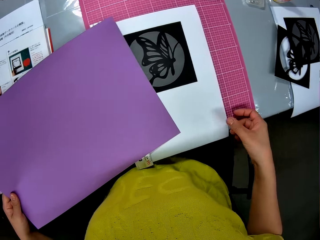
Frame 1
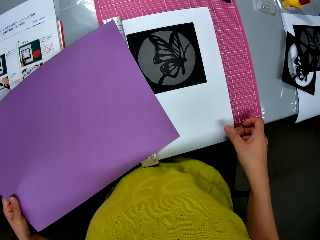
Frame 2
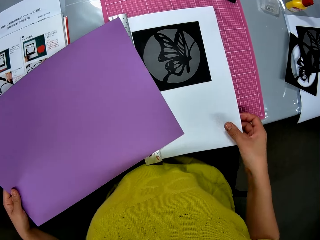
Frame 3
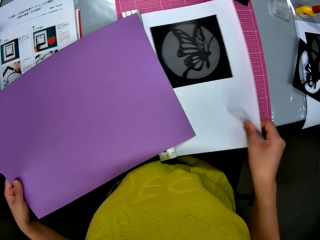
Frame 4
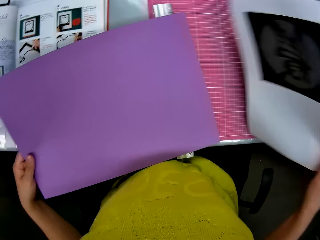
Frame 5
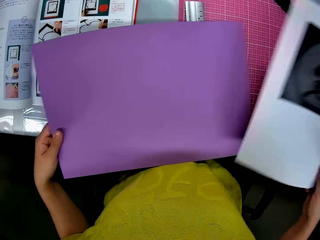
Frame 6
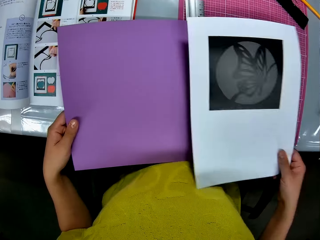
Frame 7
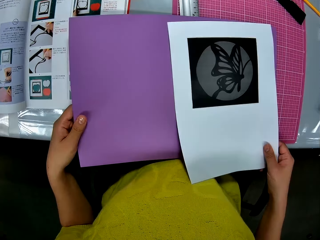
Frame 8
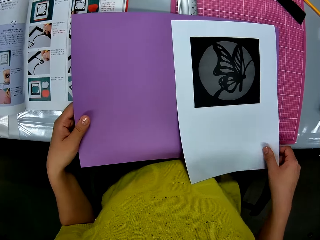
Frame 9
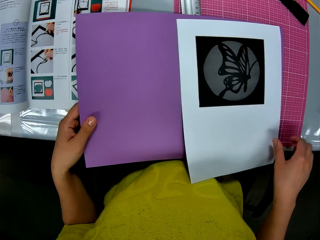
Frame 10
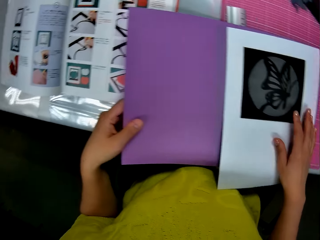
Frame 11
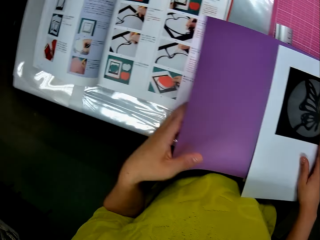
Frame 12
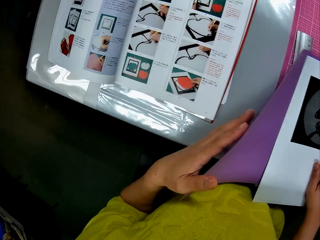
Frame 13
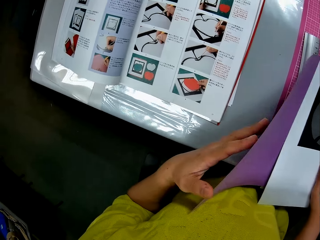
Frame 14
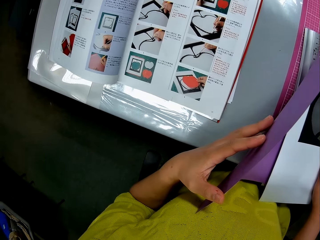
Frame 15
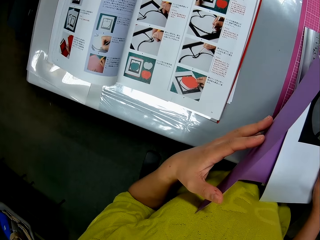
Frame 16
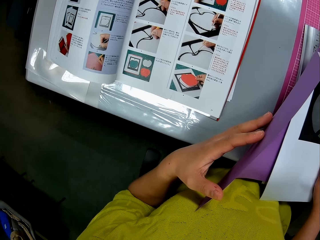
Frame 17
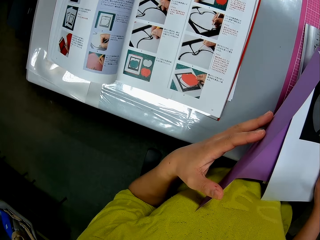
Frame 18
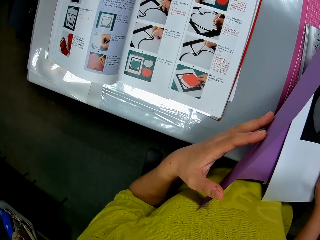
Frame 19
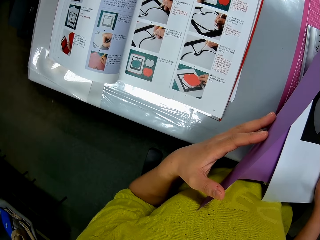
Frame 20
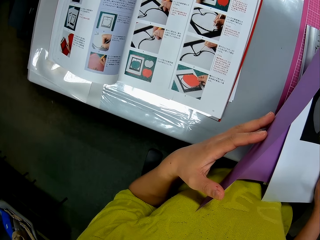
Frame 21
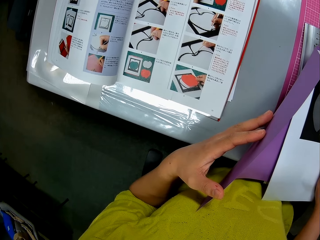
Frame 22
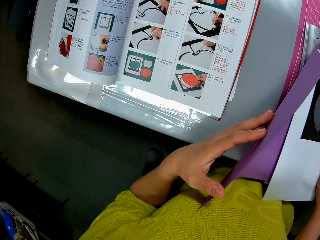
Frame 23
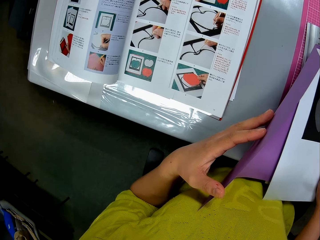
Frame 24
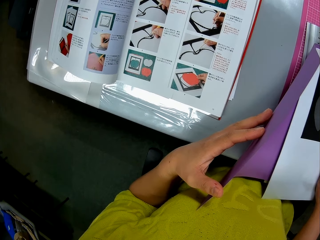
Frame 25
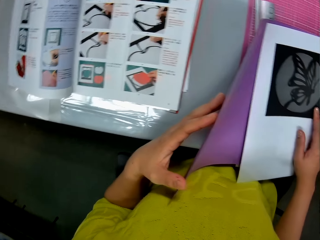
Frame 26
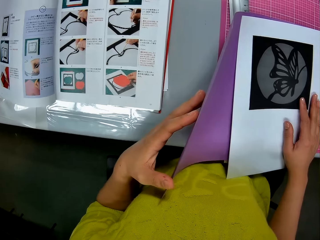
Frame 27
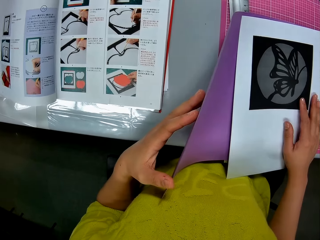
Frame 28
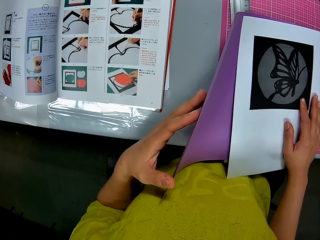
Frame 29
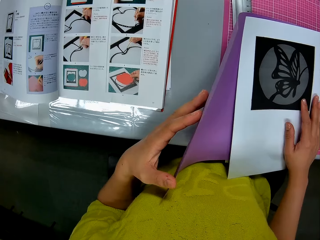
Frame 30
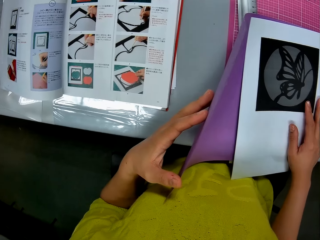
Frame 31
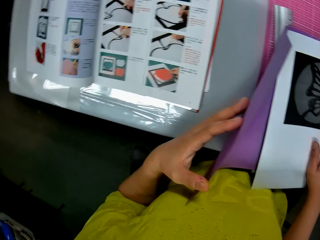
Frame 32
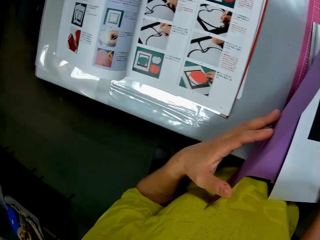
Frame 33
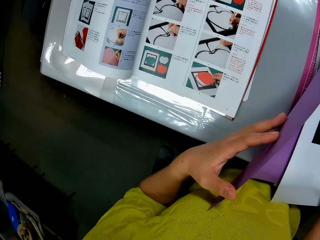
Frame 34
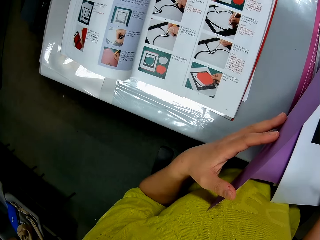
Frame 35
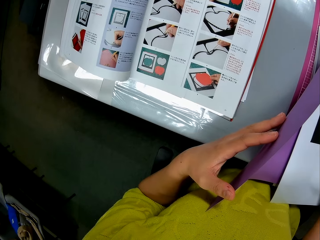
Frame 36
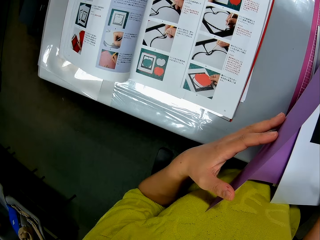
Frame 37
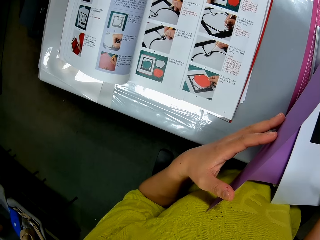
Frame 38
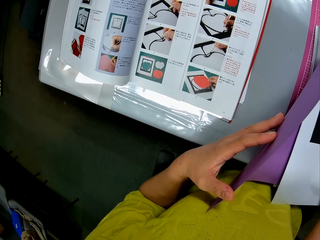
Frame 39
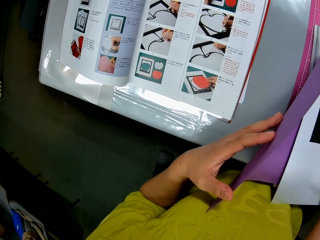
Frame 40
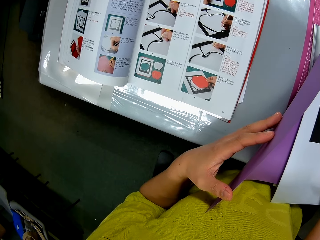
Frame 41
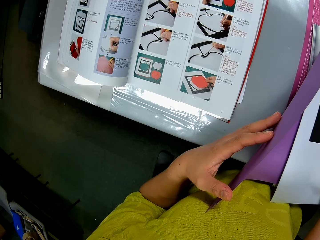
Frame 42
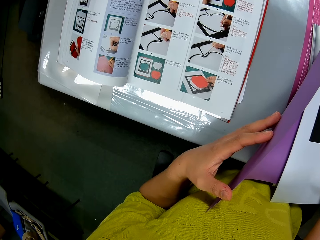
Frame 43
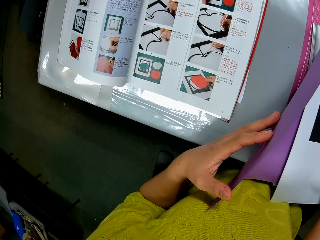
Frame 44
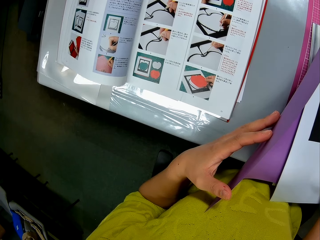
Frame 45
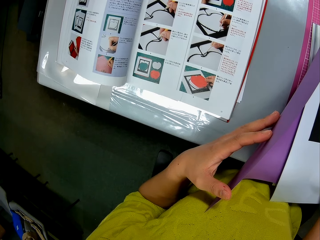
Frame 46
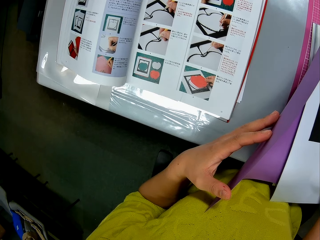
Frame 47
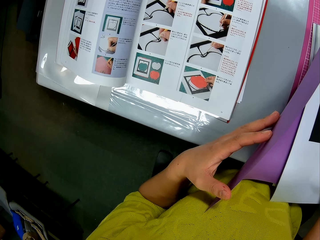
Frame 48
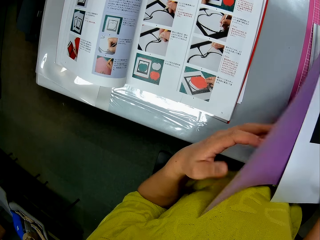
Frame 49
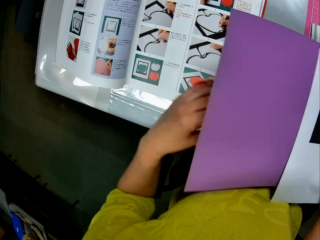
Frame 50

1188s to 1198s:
The camera wearer moves her hand towards her. They pick up the white paper or manila paper on the table with his right hand. They place the manila paper on top of the luminous paper or purple paper. They move her hand forwards. They lift the purple paper on the book with his left hand. They stare at the book. They look at the manila paper. They stare at the book.

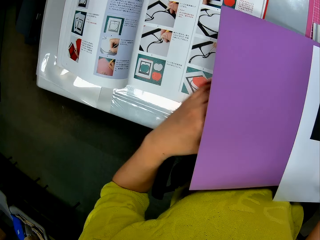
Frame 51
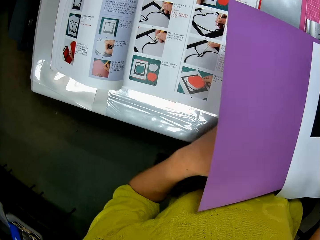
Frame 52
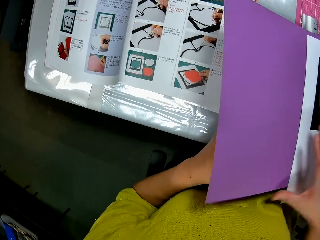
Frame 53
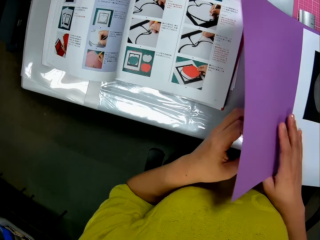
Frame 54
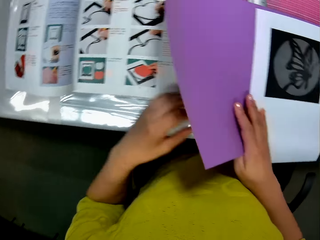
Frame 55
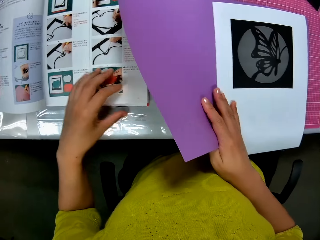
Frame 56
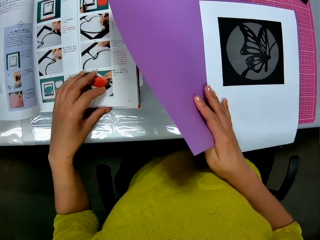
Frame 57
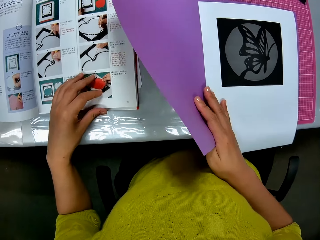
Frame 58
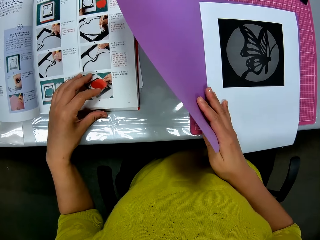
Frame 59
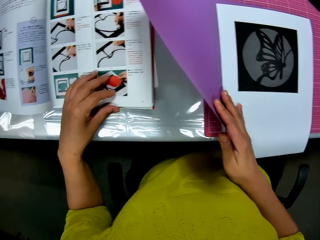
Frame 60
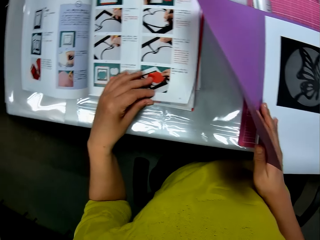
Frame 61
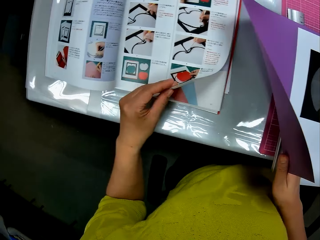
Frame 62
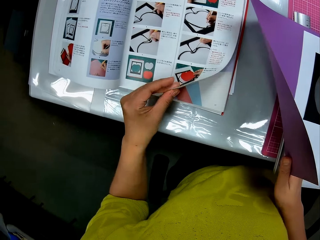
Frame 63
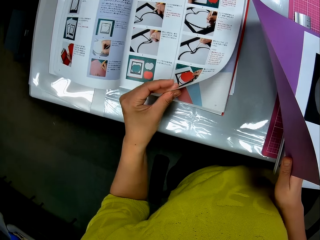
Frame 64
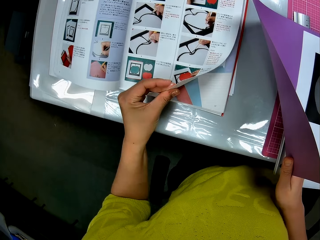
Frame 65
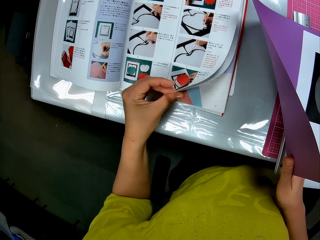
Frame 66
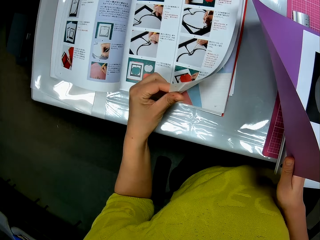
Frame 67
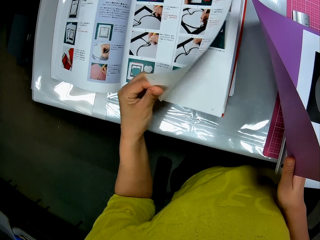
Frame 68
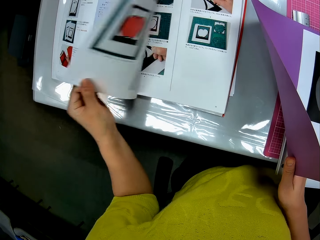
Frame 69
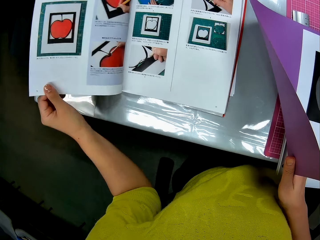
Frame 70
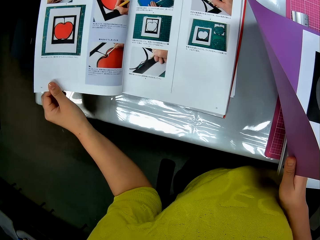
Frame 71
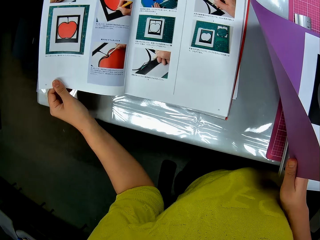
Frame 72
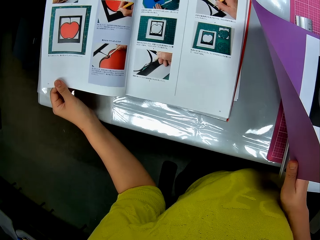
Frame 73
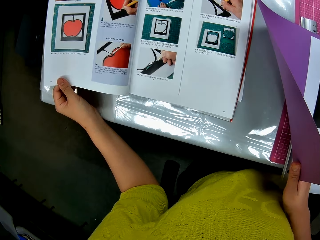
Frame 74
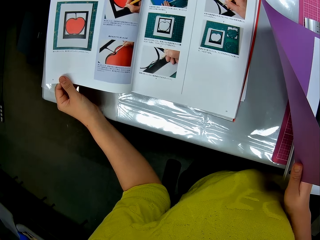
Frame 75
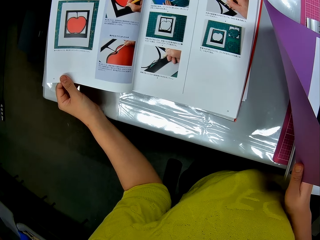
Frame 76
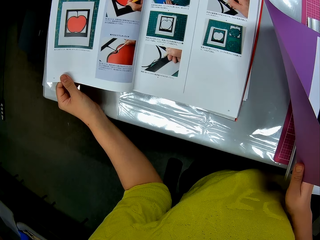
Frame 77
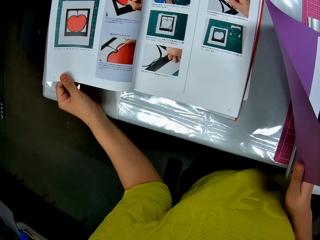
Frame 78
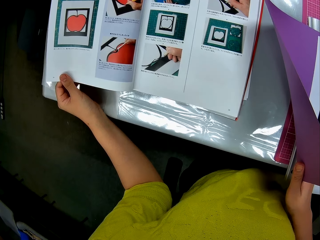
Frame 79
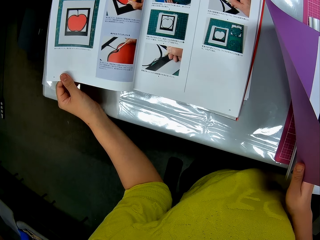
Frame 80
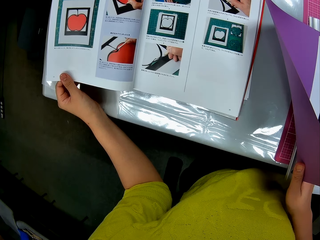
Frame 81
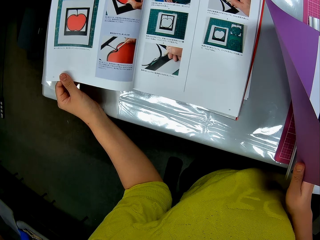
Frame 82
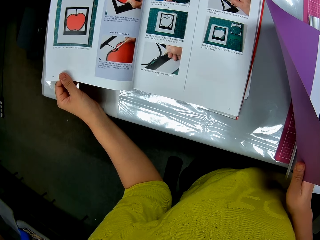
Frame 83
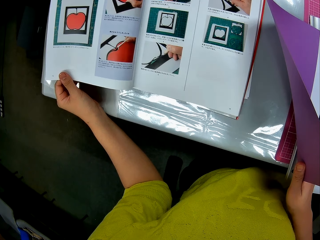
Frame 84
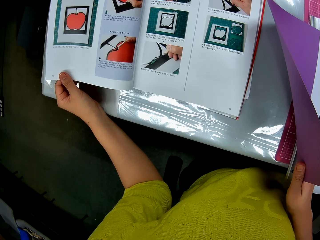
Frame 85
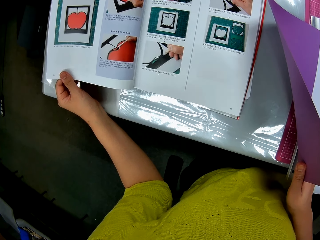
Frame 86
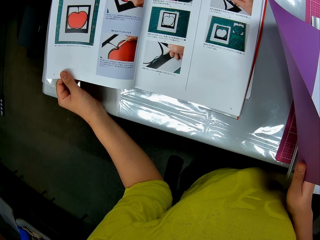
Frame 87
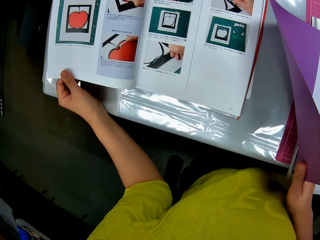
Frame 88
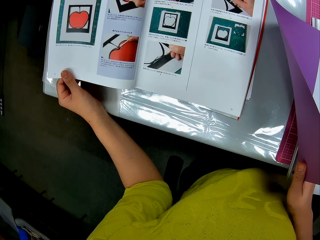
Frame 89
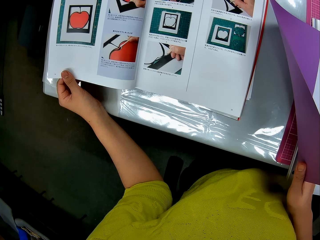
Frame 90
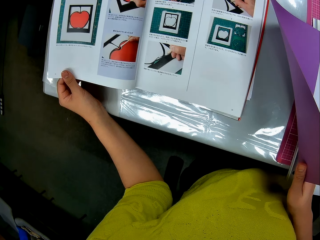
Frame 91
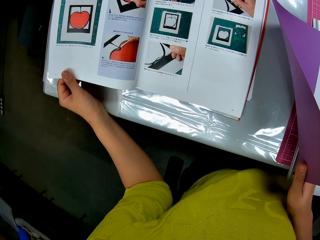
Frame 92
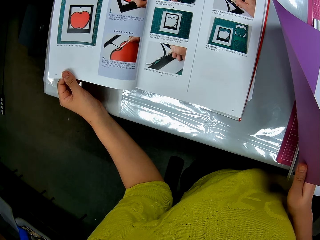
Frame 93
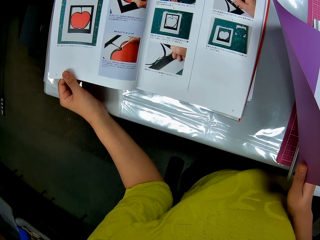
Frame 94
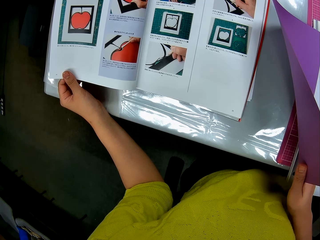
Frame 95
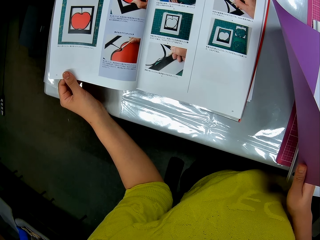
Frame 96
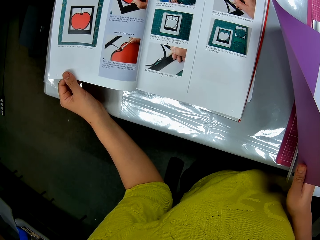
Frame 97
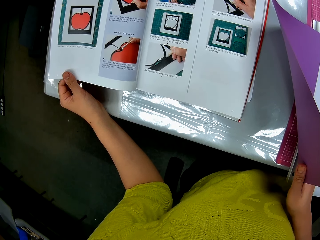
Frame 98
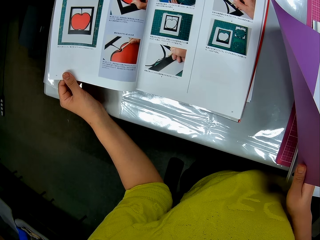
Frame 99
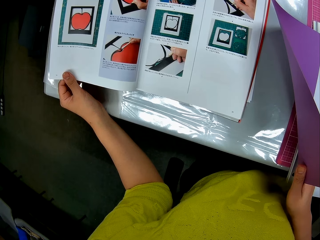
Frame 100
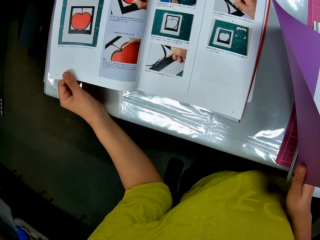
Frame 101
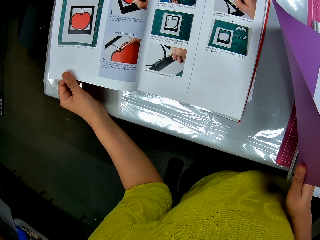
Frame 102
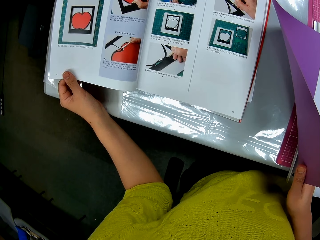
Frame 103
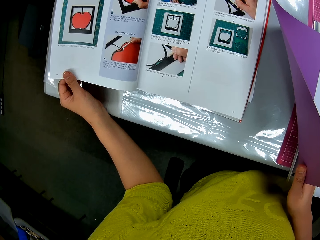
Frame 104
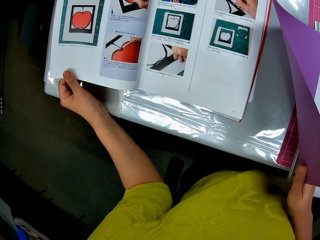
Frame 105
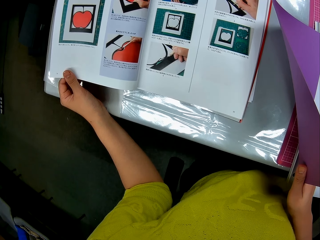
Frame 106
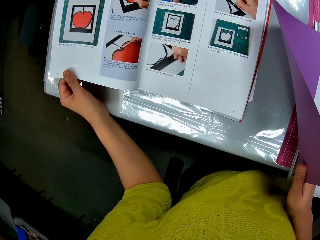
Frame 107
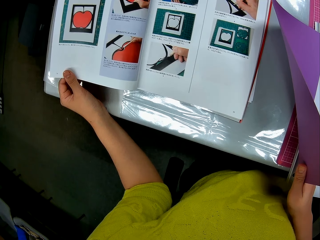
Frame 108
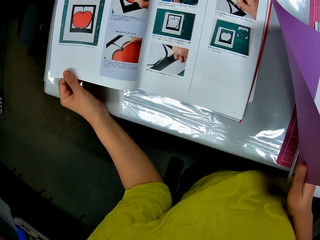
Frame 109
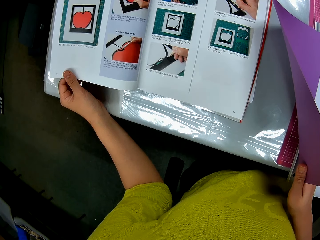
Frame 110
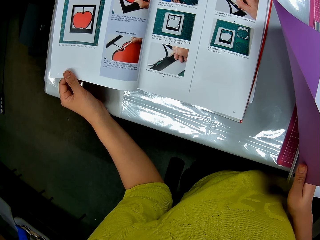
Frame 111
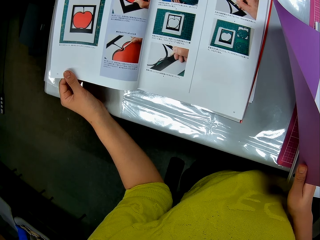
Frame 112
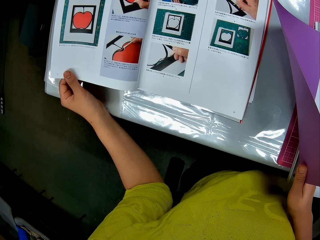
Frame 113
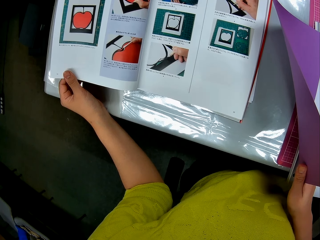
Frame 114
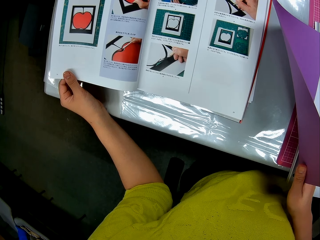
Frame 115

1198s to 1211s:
The camera wearer lifts up a part of the cut out. They hold the page of the book with her hand. They hold the purple paper with his right hand. They flip the page of the book with his left hand. They lift up a part of the page. They stare at the book.
